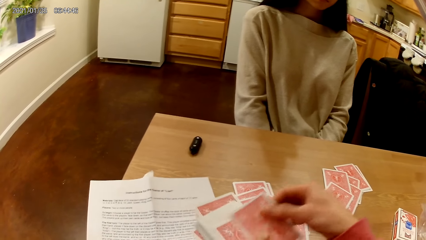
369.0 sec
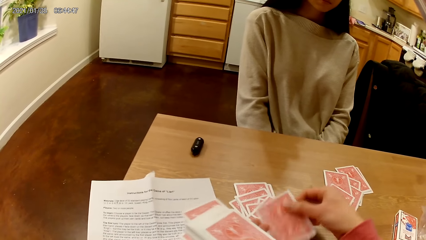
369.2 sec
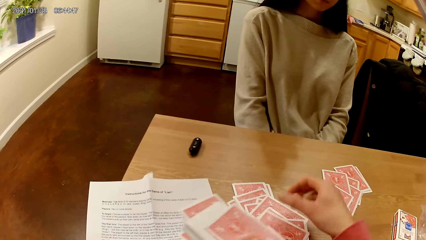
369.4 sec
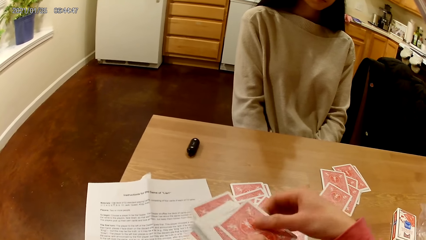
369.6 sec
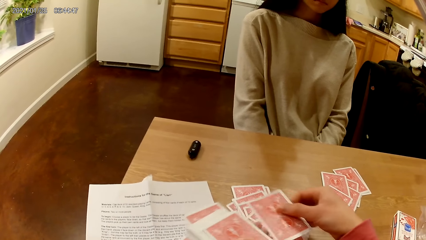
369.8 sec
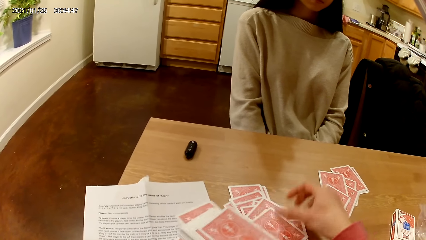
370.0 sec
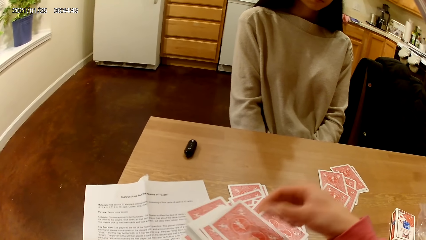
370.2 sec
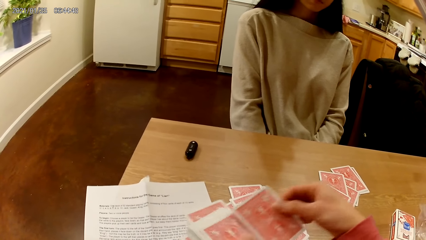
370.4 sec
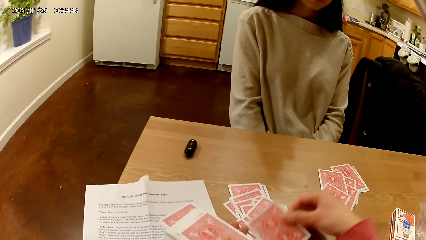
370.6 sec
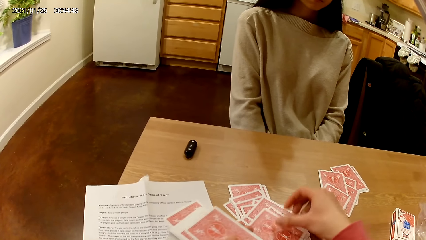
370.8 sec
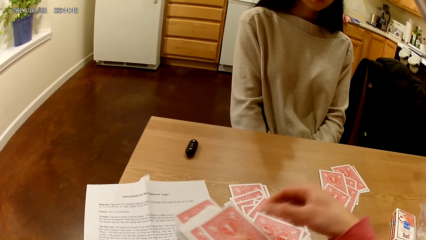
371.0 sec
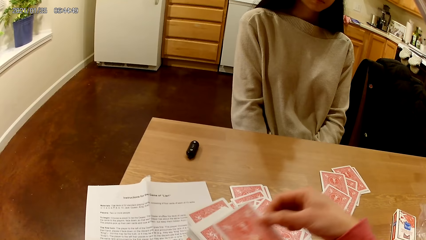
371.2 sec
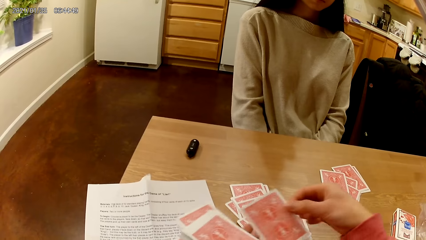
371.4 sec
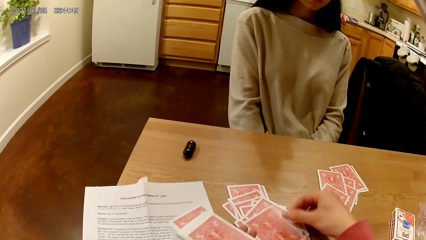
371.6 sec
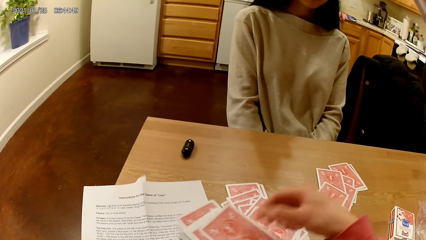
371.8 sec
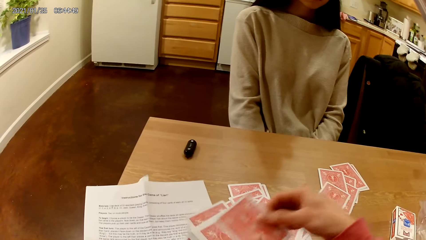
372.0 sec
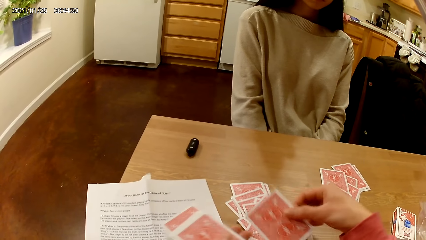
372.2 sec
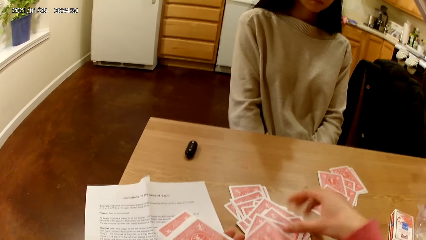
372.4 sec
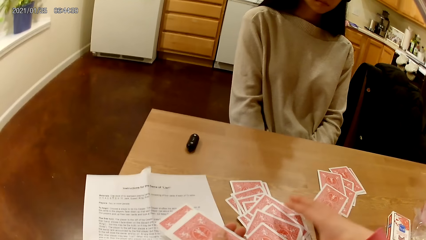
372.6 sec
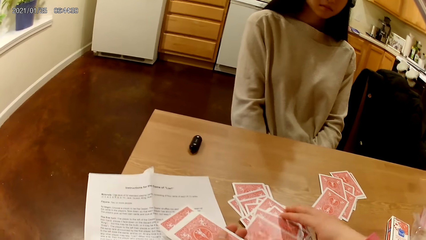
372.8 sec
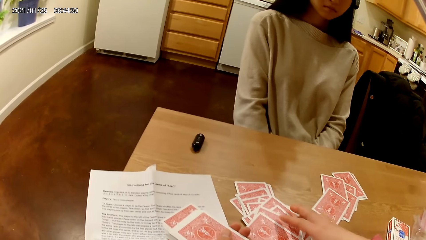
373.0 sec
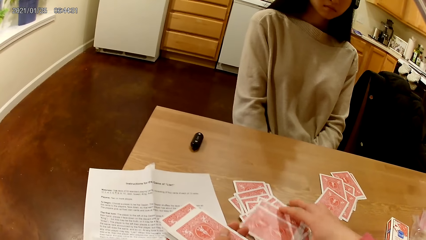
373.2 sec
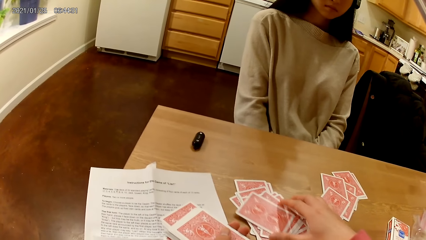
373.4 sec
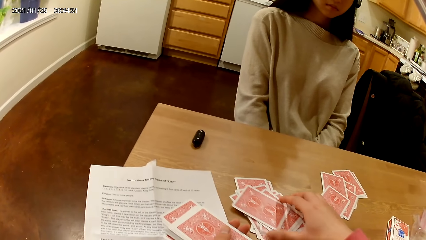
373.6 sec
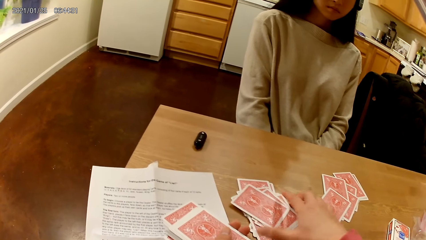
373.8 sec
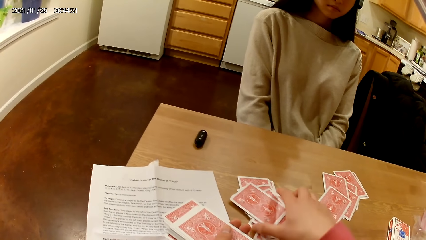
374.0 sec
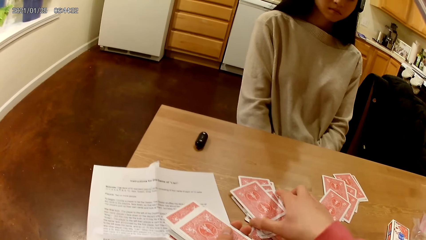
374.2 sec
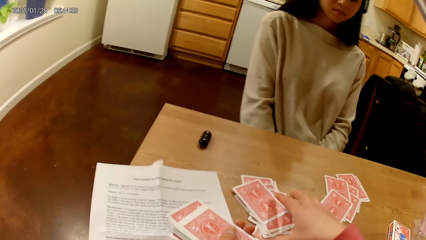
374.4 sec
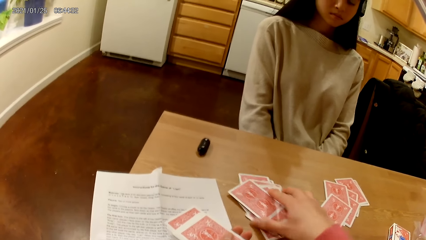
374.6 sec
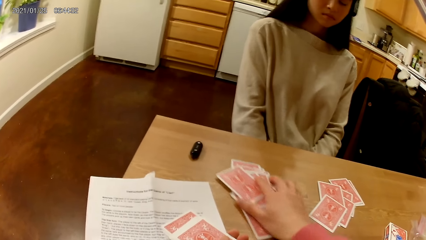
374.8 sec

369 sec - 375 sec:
The camera wearer places the playing card on the face down playing cards close to her on the table with her right hand. She picks a playing card from the playing cards in her left hand with her right hand. She places the playing card on the face down playing cards close to her on the table with her right hand. She picks a playing card from the playing cards in her left hand with her right hand. She places the playing card on the face down playing cards close to her on the table with her right hand. She picks a playing card from the playing cards in her left hand with her right hand. She places the playing card on the face down playing cards close to her on the table with her right hand. She picks a playing card from the playing cards in her left hand with her right hand. She places the playing card on the face down playing cards close to her on the table with her right hand. She picks a playing card from the playing cards in her left hand with her right hand. She places the playing card on the face down playing cards close to her on the table with her right hand. She slides a deck of the face down playing cards on the table to a woman with her right hand.

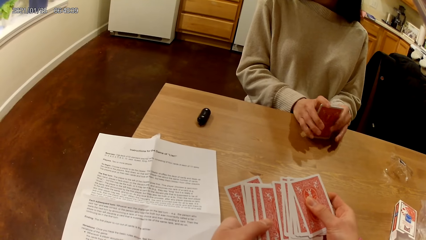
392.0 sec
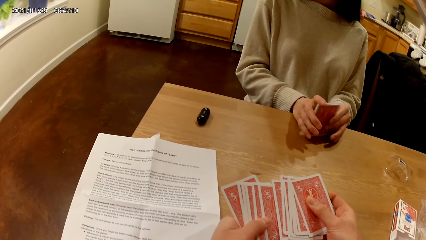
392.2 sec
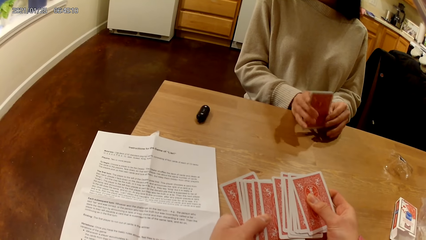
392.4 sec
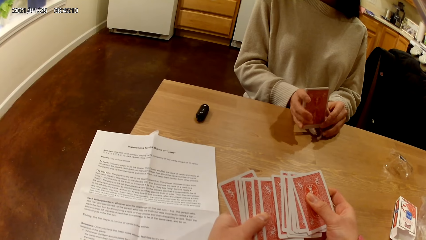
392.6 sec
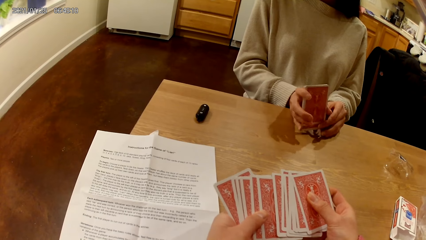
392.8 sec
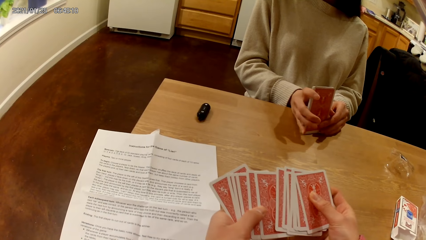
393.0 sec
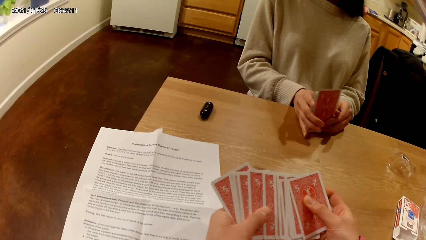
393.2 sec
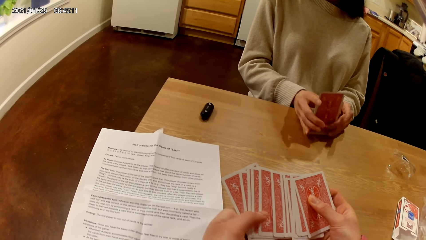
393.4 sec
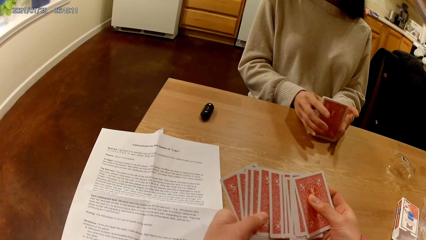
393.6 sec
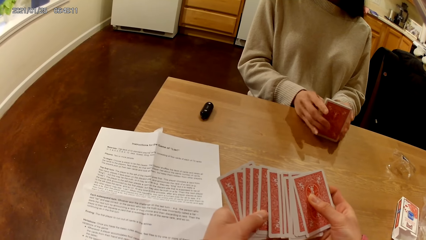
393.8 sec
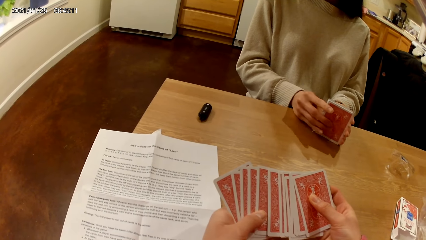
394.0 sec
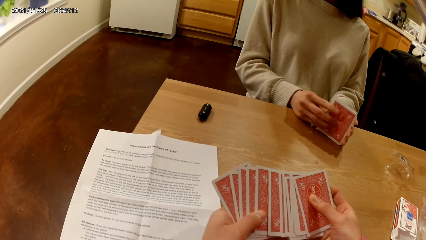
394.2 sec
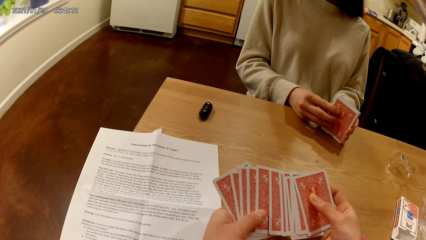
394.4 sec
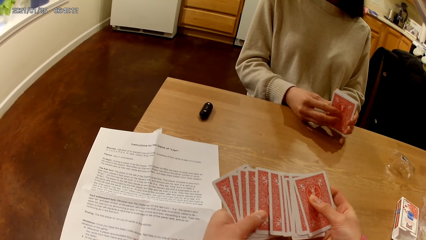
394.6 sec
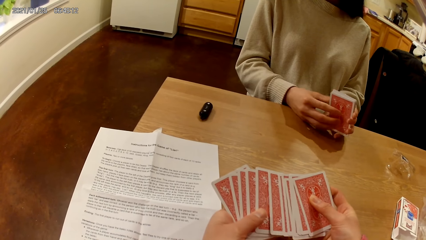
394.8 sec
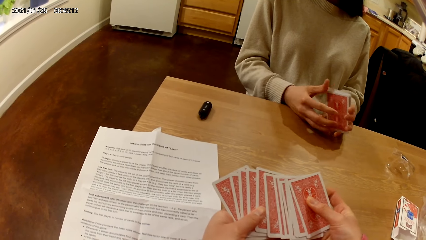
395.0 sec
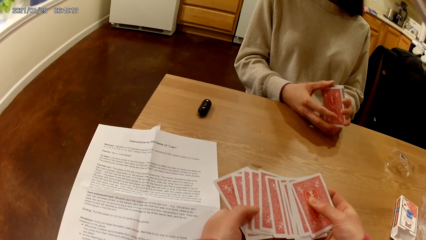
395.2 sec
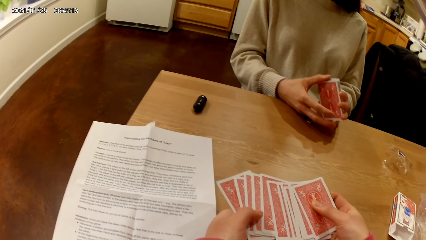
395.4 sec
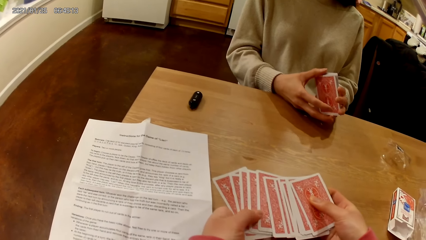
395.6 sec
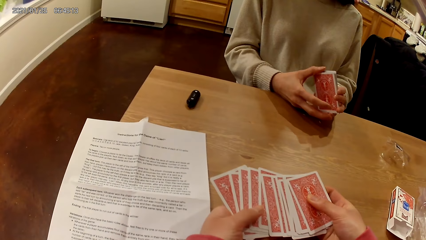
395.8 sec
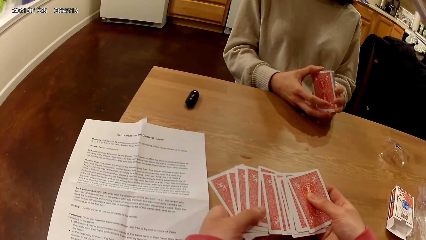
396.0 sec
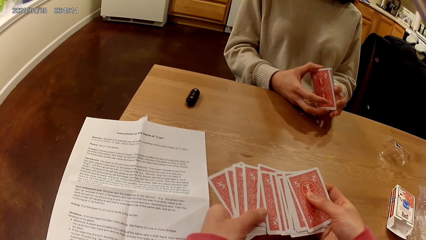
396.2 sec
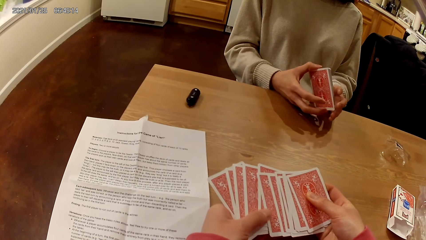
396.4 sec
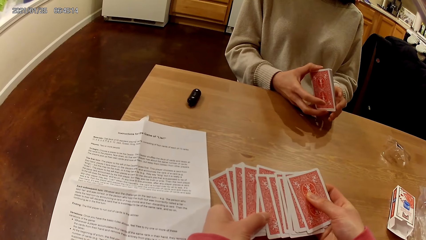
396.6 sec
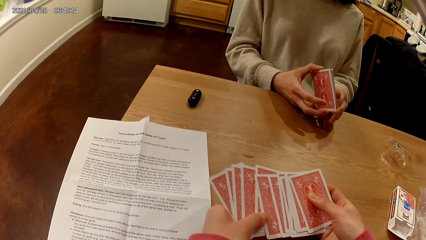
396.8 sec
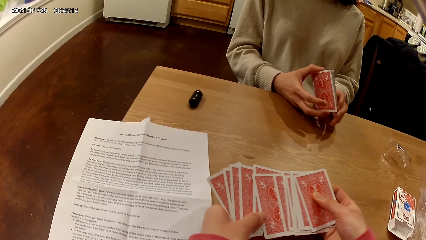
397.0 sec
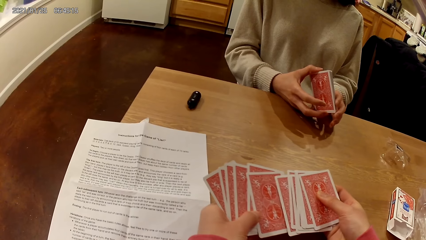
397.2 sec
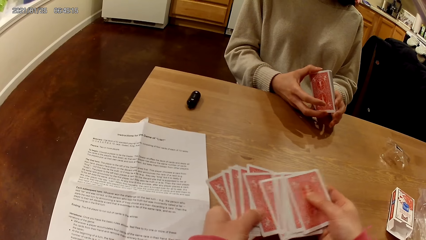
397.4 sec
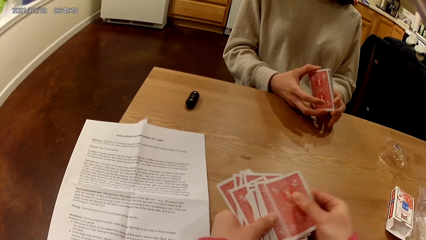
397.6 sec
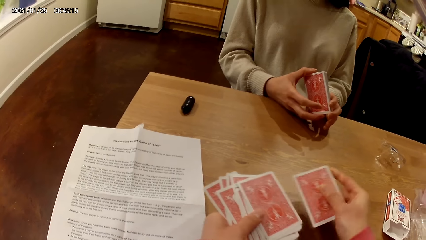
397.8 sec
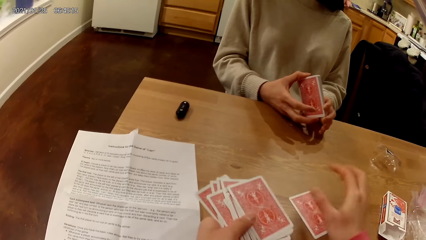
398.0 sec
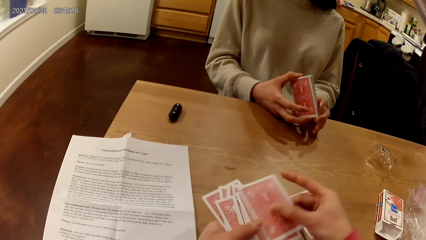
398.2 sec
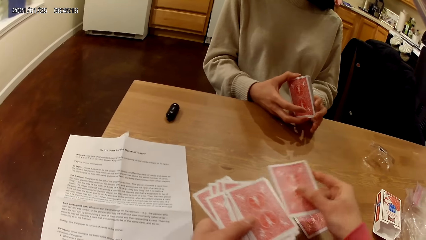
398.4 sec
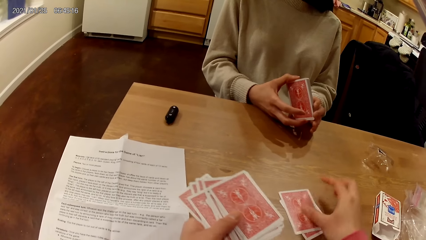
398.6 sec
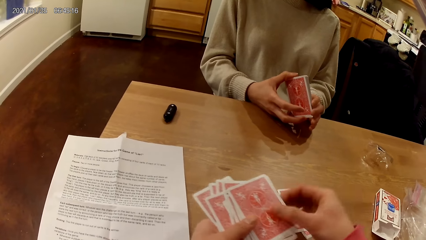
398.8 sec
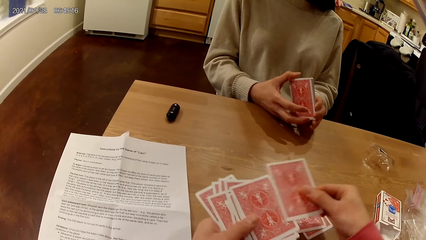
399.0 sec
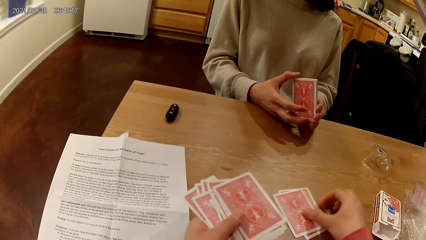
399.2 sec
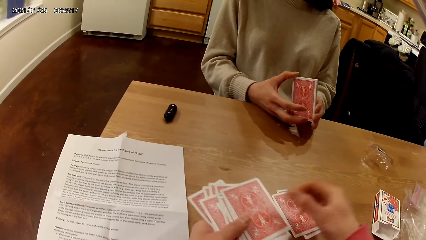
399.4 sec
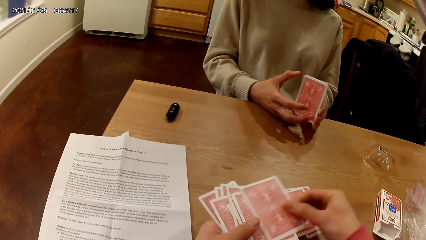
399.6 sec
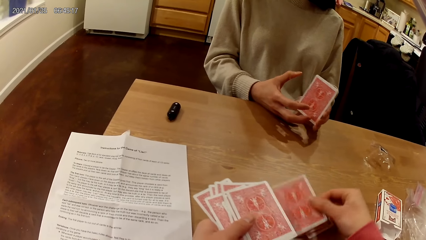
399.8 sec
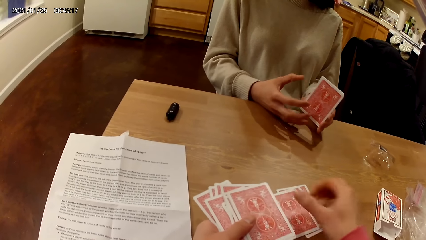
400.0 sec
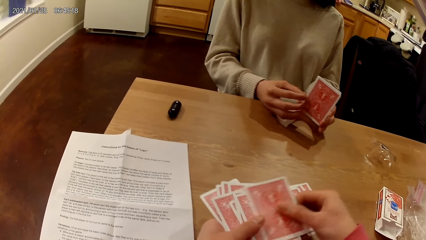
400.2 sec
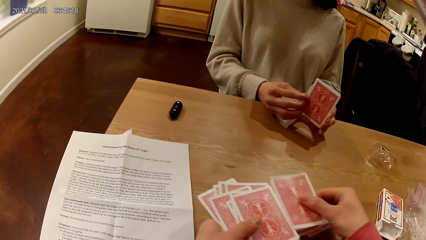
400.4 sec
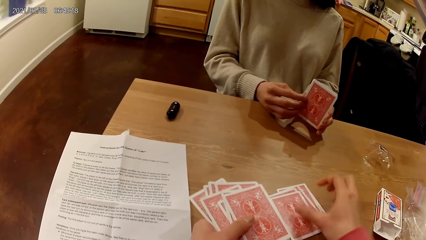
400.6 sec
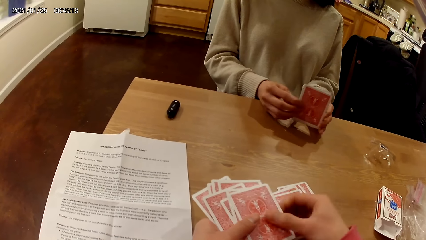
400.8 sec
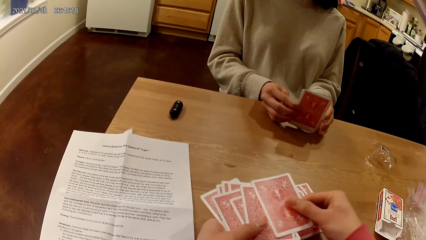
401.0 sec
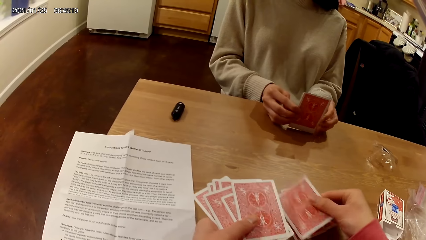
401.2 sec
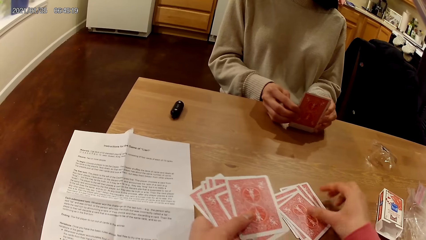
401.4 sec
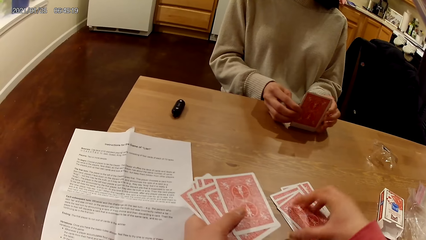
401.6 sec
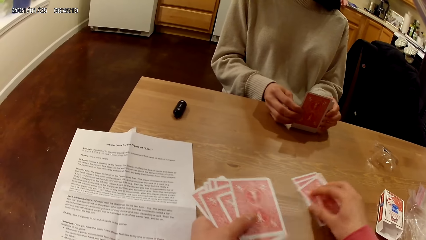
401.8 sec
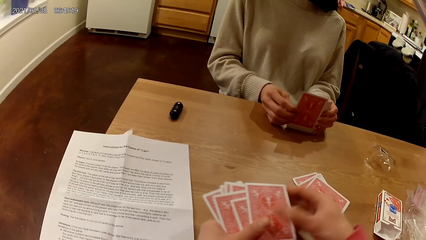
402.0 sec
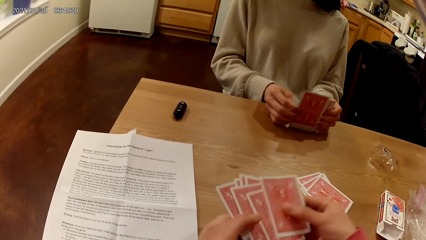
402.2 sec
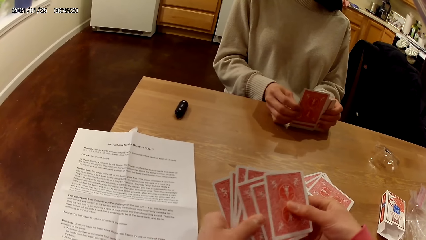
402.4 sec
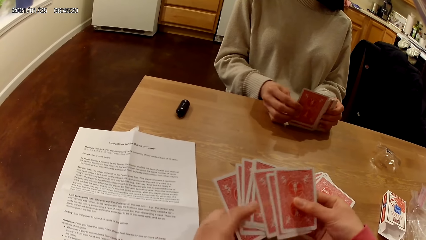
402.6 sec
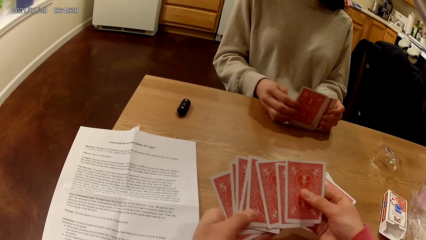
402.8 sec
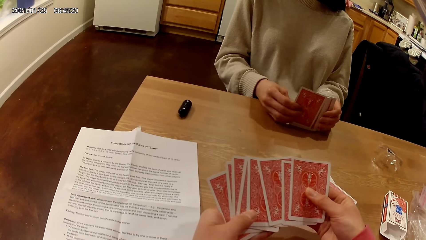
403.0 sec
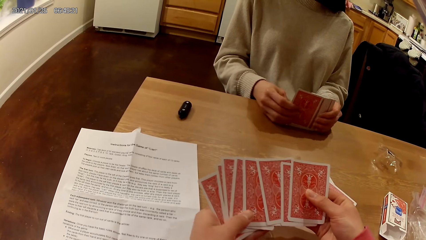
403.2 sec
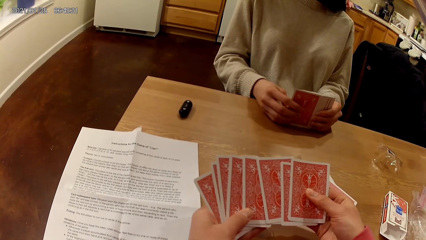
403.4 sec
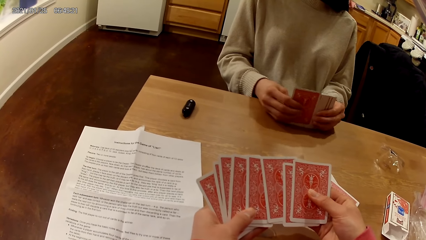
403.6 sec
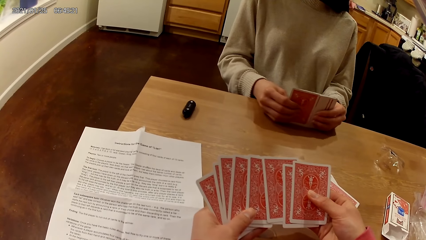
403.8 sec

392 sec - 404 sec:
A person moves the cards on the table. The person holds the cards on the table. The camera wearer places a playing card on the table from the playing cards in her hands with her right hand. She picks a playing card from the playing cards in her left hand with her right hand. She places the playing card on the face down playing card on the table with her right hand. She picks a playing card from the playing cards in her left hand with her right hand. She places the playing card on the face down playing cards on the table with her right hand. She picks a playing card from the playing cards in her left hand with her right hand. She places the playing card on the face down playing cards on the table with her right hand. She picks a playing card from the playing cards in her left hand with her right hand. She places the playing card on the face down playing cards on the table with her right hand. She picks a playing card from the playing cards in her left hand with her right hand. She places the playing card on the face down playing cards on the table with her right hand. The person spreads the cards in the hand. The camera wearer shifts the face down playing cards on the table with her right hand. She spreads the playing cards in her hands with both hands.
